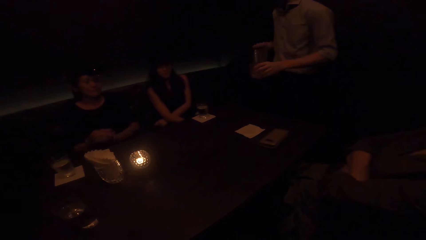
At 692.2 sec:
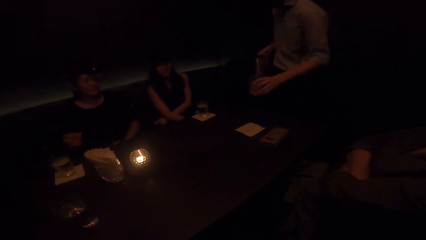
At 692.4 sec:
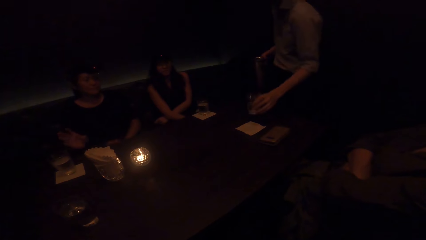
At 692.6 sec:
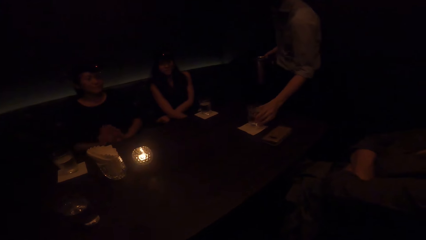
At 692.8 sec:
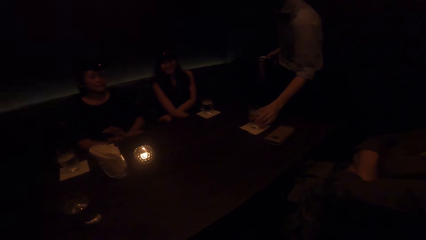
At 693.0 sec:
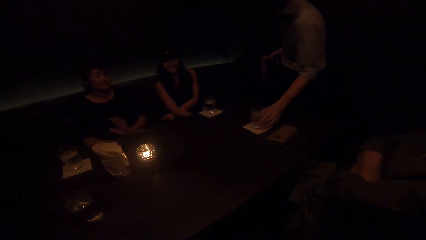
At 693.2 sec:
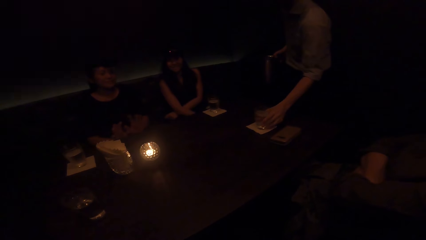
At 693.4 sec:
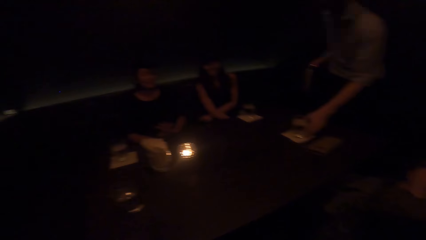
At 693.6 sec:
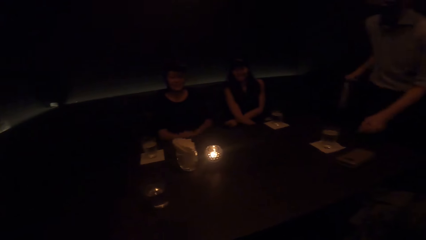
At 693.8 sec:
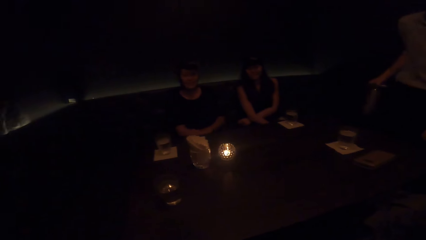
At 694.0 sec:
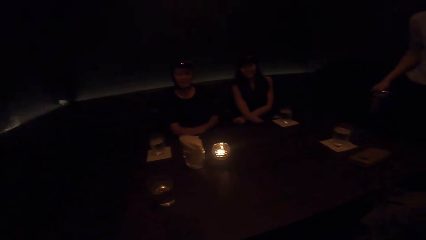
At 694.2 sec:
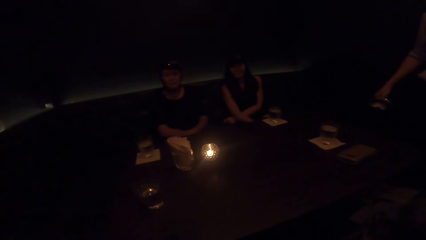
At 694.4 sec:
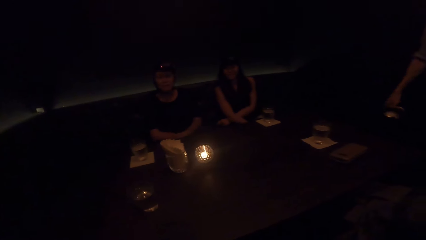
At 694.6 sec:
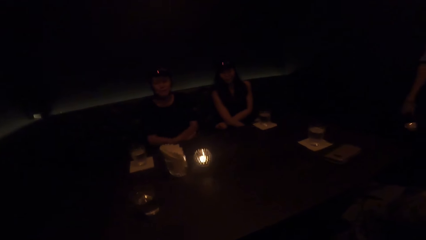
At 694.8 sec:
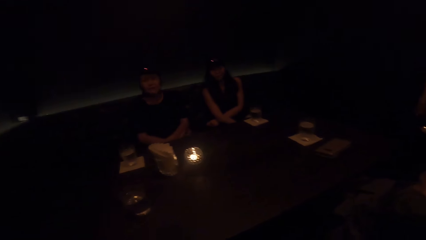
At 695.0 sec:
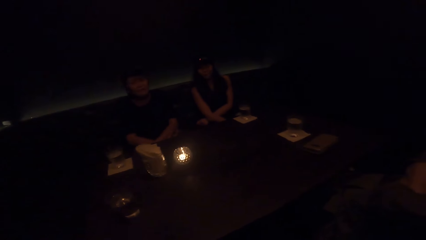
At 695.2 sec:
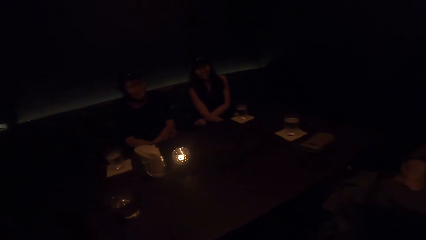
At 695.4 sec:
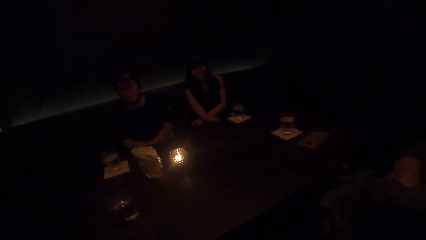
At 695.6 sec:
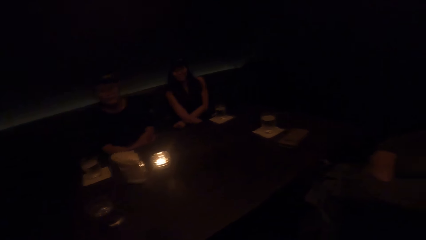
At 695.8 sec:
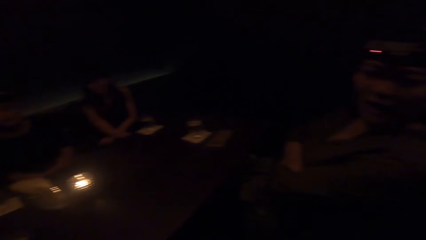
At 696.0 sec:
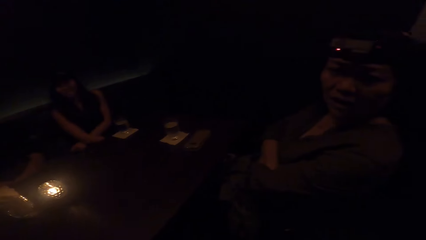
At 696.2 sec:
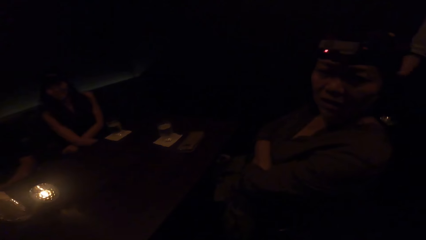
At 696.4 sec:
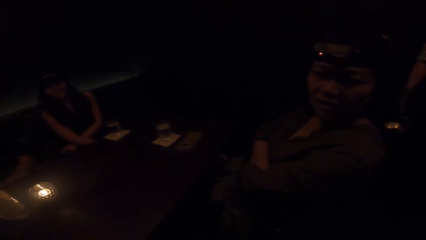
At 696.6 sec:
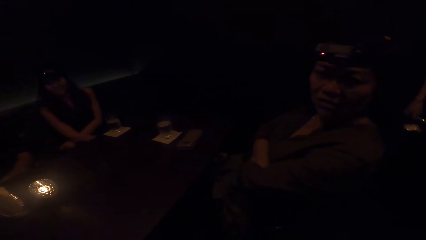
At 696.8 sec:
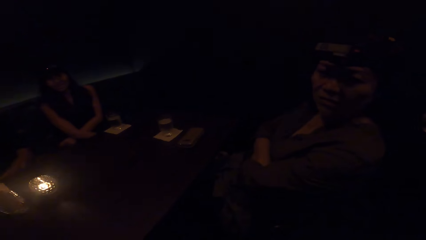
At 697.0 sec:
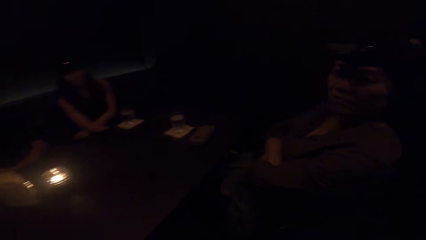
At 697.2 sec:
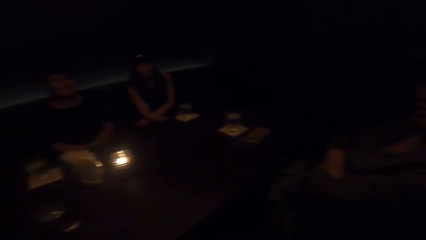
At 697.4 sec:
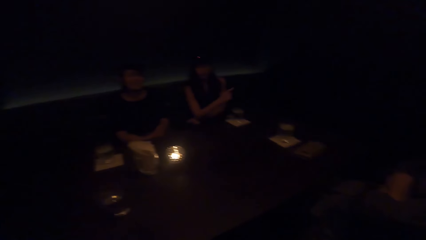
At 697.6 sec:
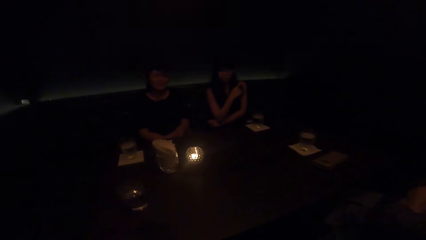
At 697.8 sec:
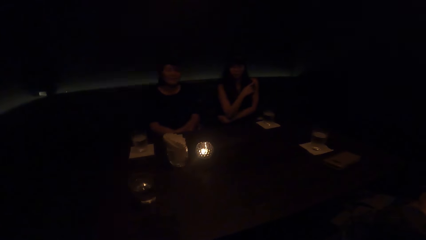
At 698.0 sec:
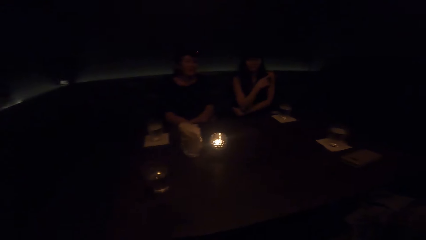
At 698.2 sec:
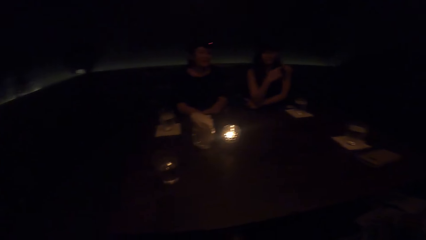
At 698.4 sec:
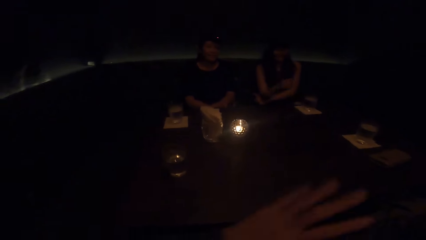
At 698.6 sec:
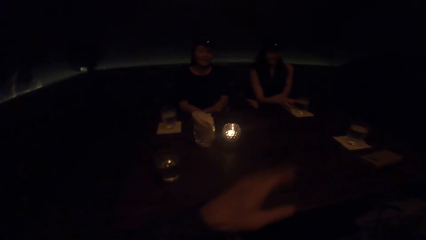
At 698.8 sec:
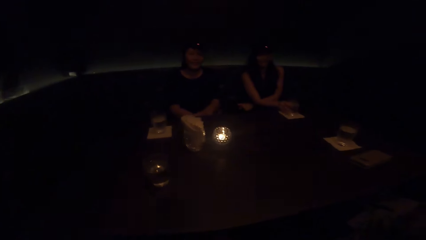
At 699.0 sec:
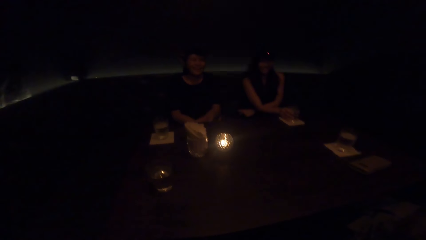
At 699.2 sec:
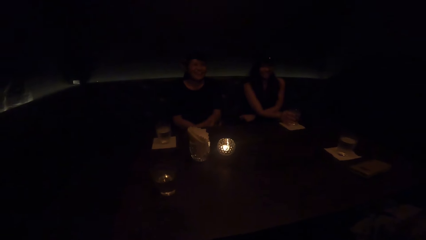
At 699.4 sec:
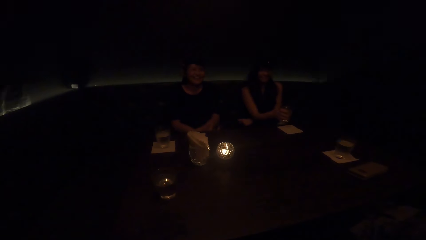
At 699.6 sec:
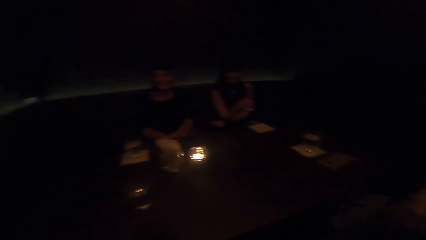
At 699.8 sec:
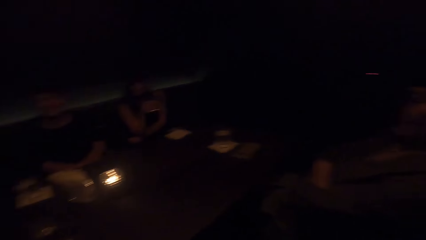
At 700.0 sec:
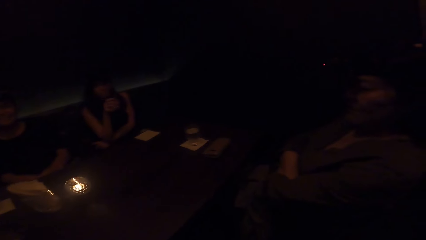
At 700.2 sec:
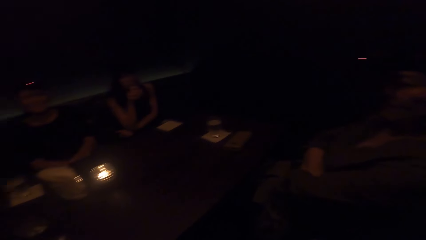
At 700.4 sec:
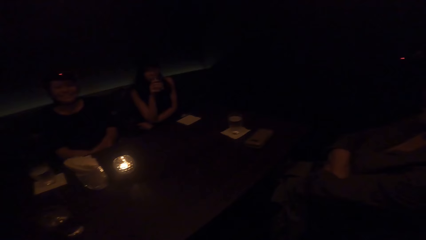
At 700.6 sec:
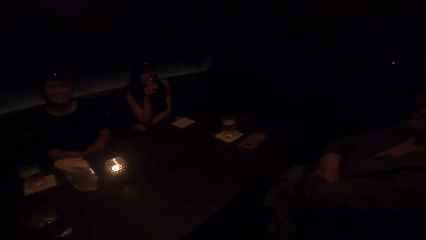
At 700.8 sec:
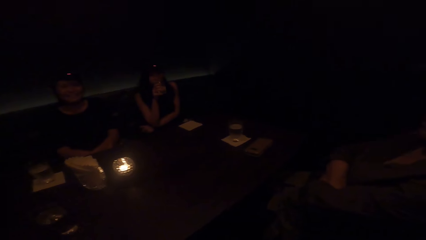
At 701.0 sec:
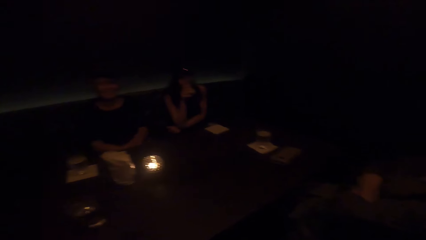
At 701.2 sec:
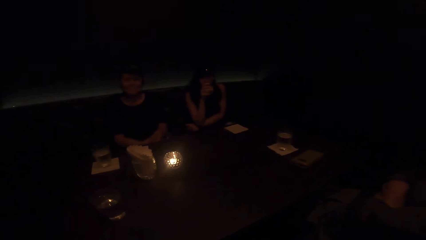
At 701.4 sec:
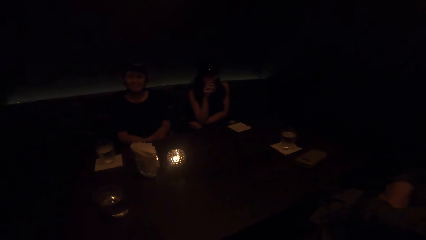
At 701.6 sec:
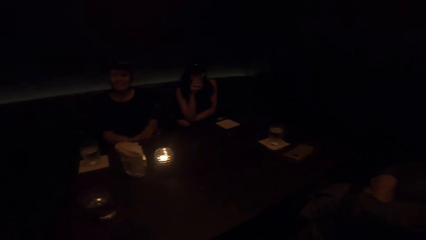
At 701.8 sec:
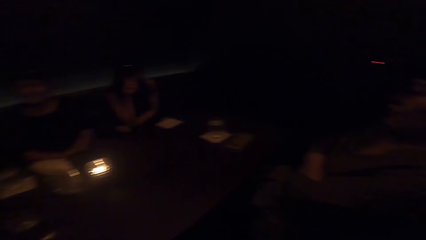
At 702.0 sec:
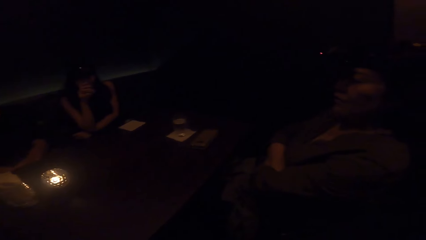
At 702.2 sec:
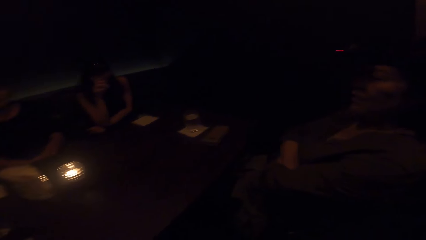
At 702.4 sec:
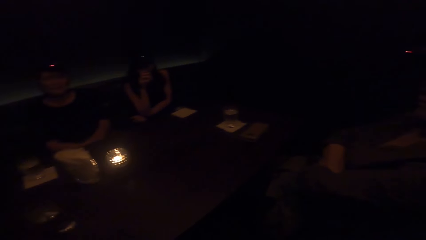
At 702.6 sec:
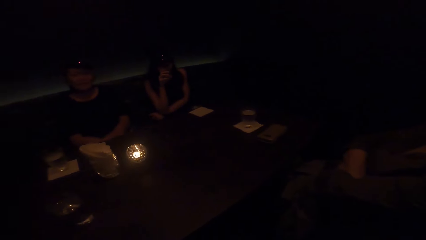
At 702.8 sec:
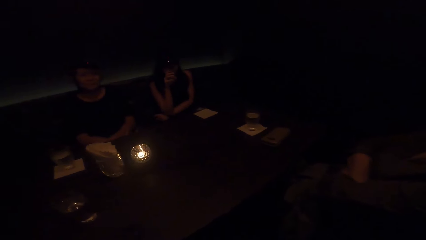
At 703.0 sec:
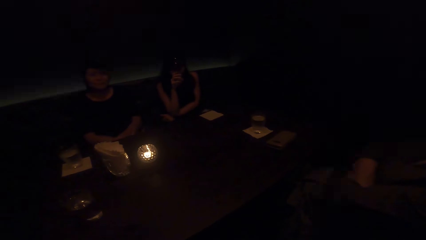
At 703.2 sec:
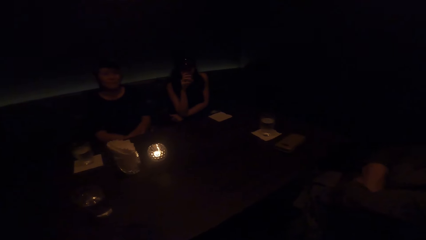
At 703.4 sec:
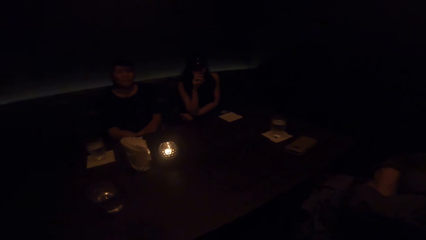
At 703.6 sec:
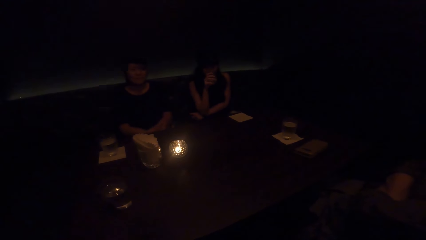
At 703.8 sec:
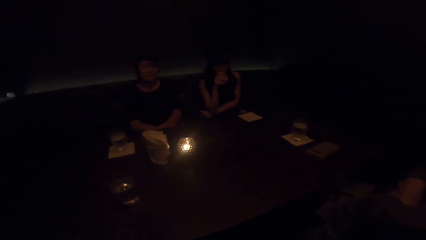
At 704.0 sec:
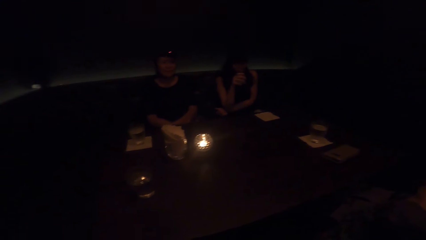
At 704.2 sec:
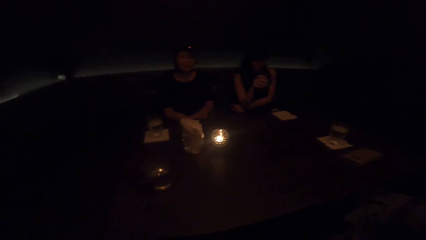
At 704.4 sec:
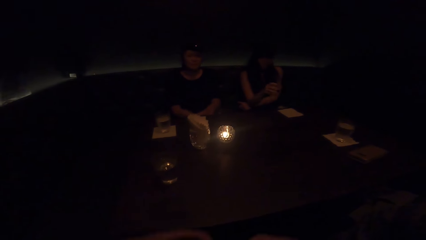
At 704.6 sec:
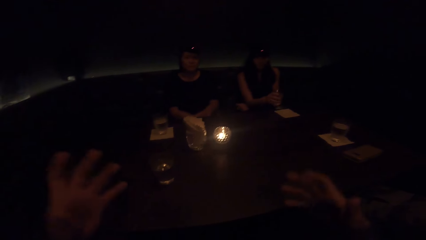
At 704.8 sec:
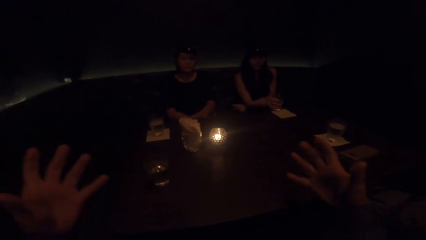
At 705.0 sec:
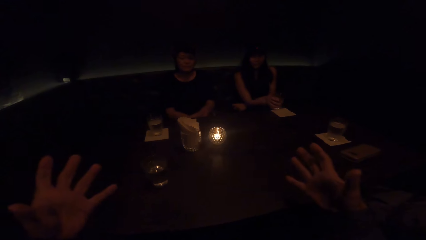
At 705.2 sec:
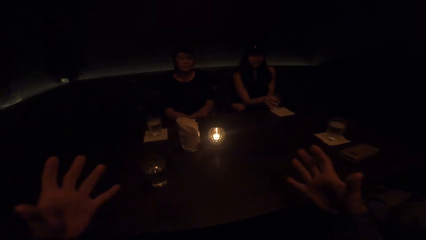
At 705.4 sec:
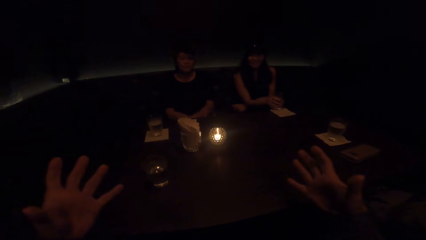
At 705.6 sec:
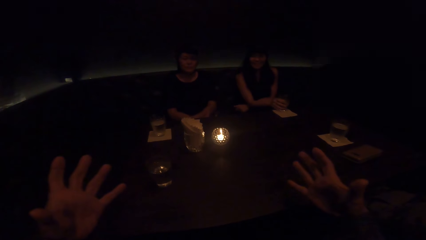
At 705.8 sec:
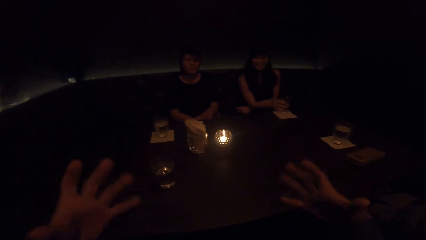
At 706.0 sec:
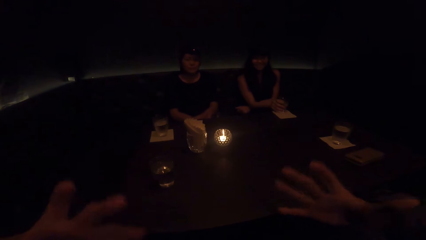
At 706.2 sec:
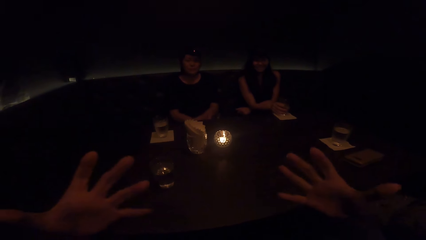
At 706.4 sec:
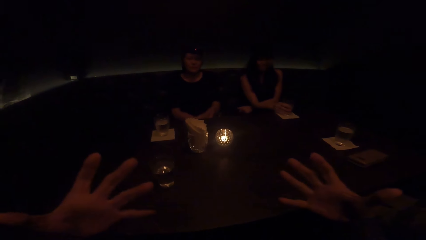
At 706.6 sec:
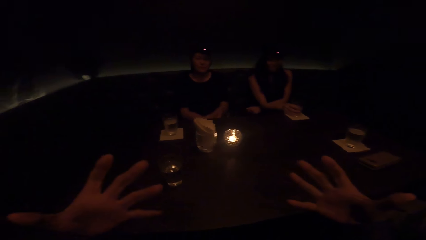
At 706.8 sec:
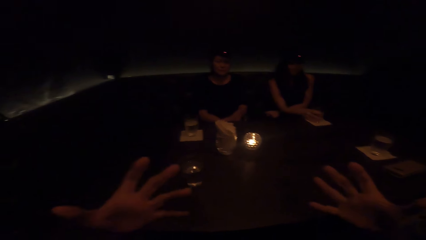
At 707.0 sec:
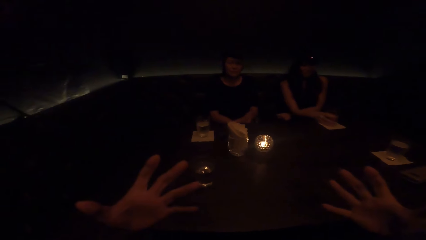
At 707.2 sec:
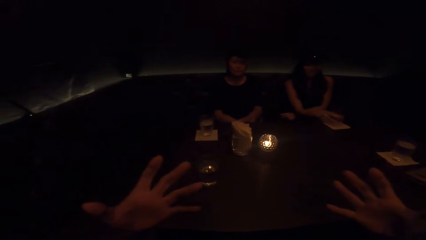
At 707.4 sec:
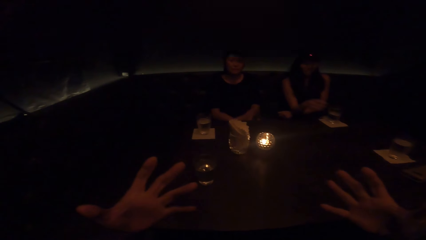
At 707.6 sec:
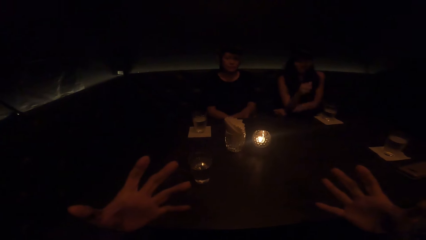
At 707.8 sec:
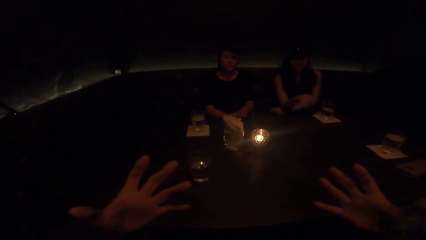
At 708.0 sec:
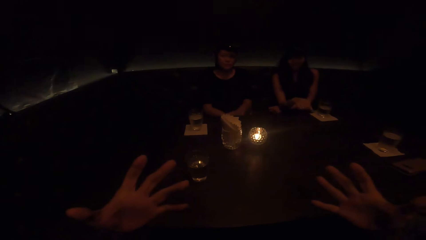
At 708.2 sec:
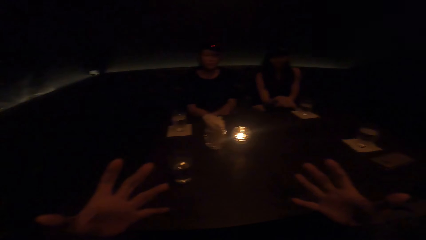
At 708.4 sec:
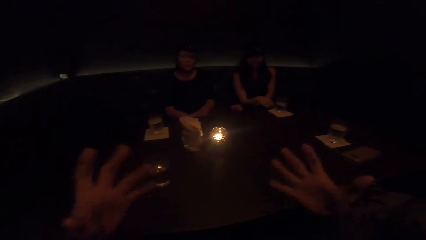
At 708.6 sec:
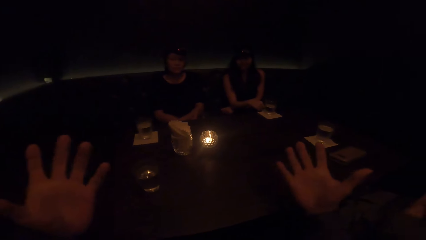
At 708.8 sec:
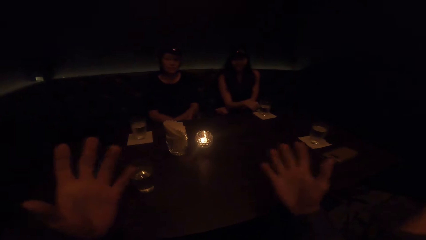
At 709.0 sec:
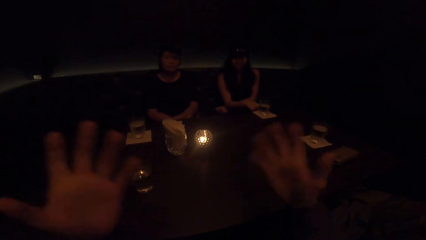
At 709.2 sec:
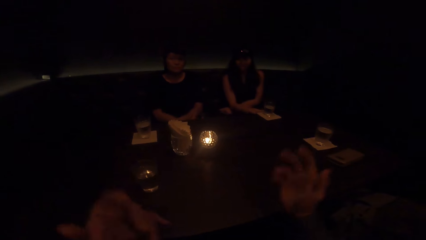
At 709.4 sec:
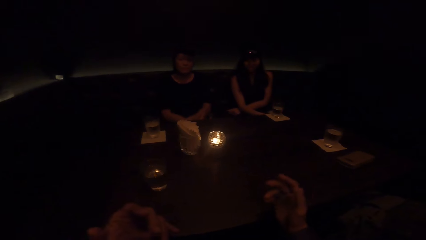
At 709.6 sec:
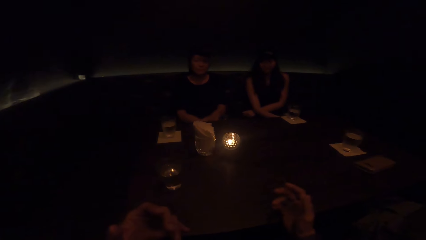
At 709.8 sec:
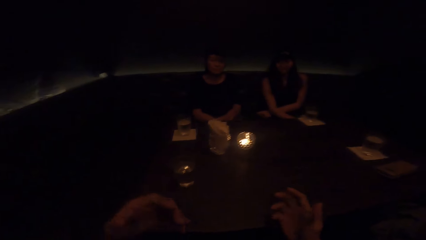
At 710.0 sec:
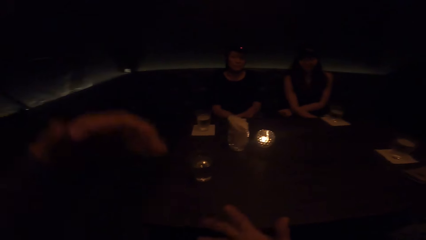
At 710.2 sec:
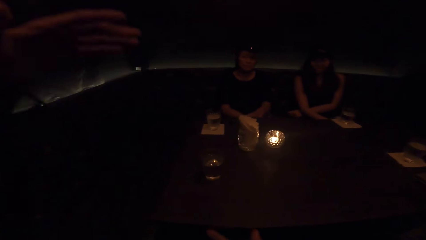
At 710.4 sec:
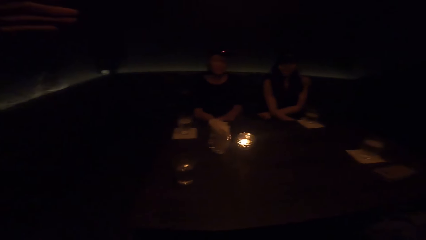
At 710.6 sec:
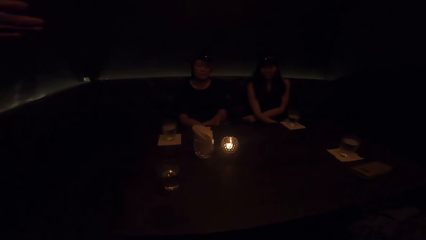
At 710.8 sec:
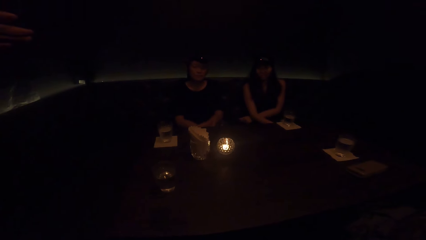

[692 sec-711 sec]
A lady moves hands. A man drops the water in his left hand on the table. The man walks away from the table. Another lady points a finger. The camera wearer sways a hand. The other lady picks a cup of water from the table with her right hand. She drinks water from the cup in her right hand. She drops the cup in her right hand on the table. The camera wearer sways hands. They demonstrate with both hands. The other lady moves a hand.
